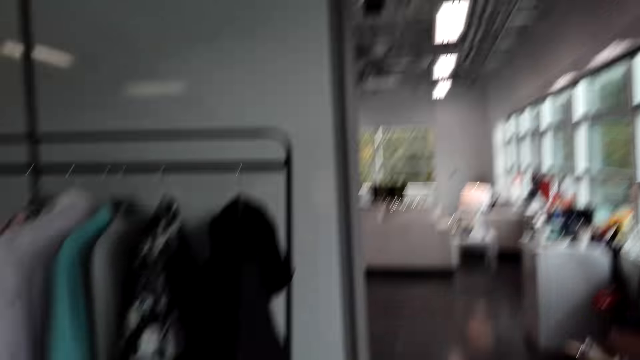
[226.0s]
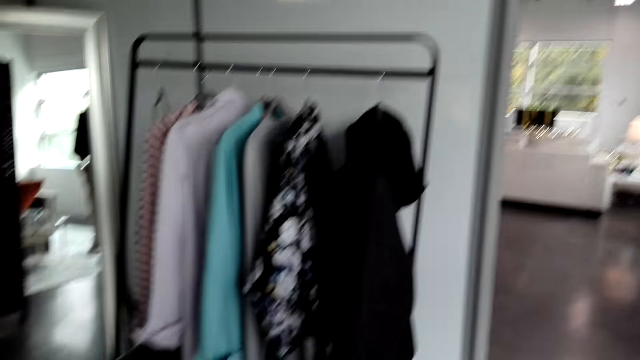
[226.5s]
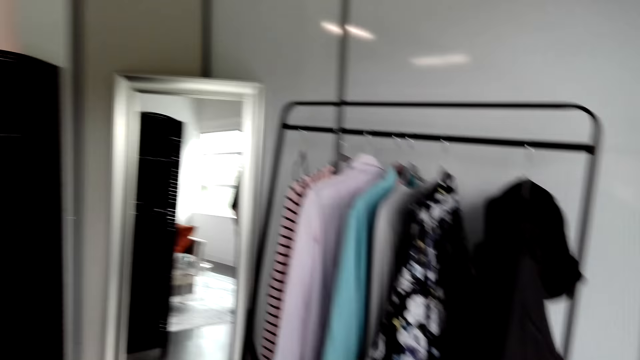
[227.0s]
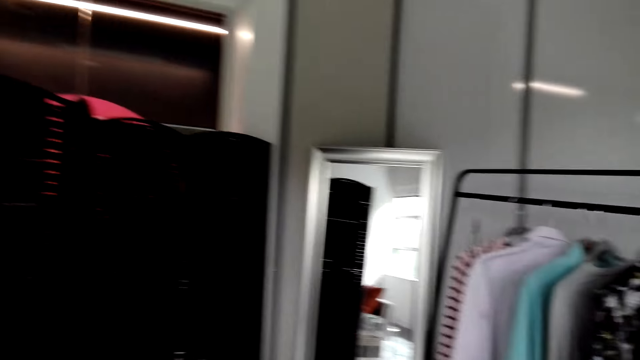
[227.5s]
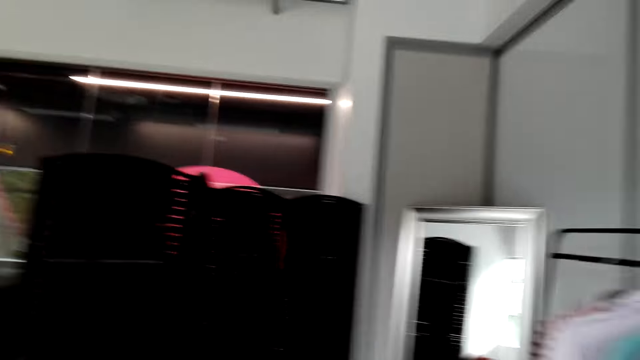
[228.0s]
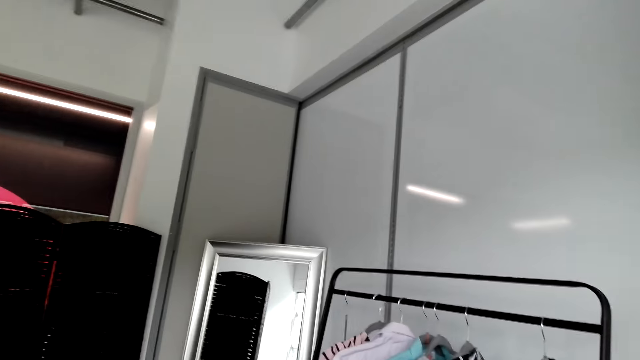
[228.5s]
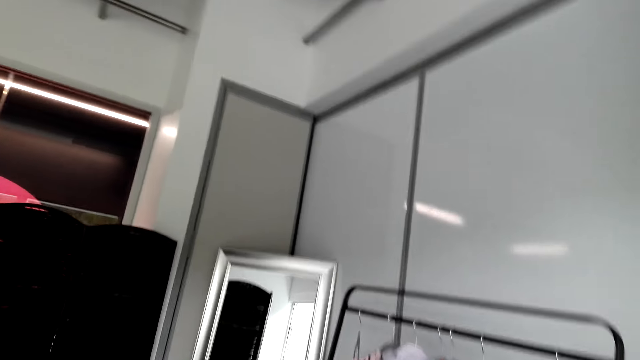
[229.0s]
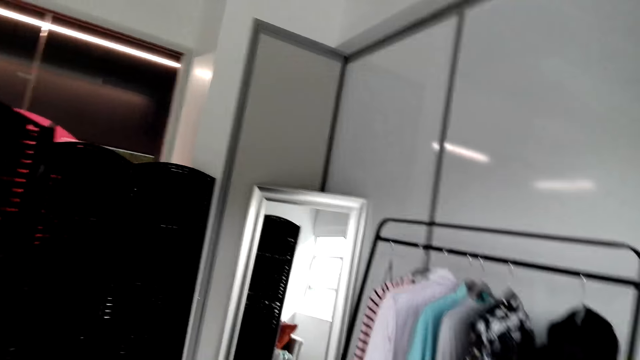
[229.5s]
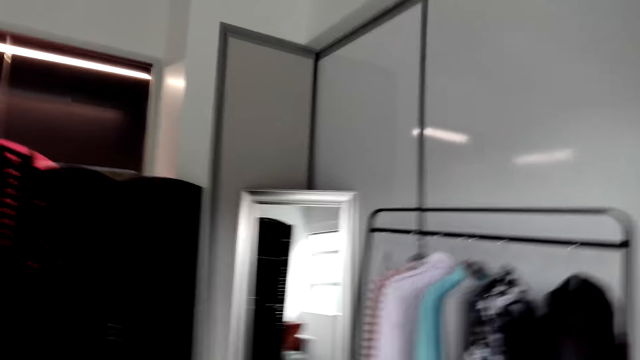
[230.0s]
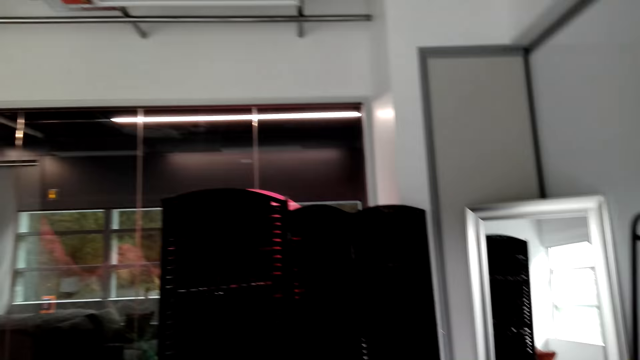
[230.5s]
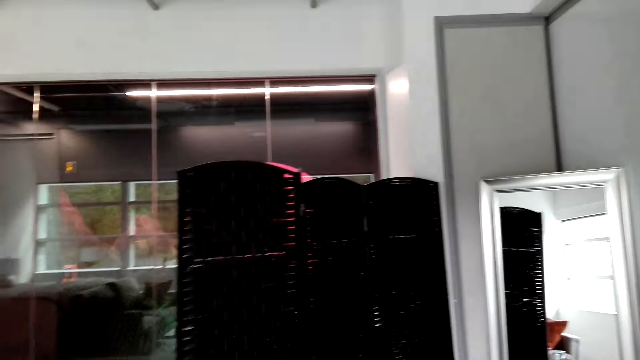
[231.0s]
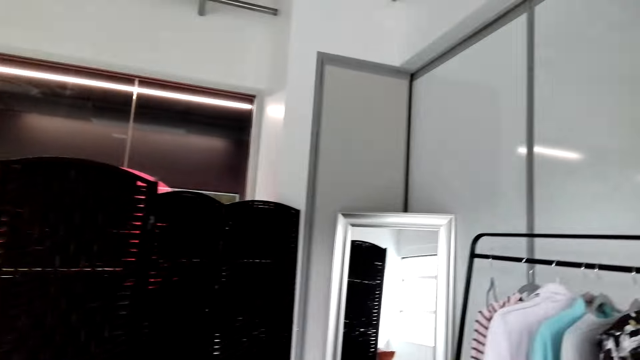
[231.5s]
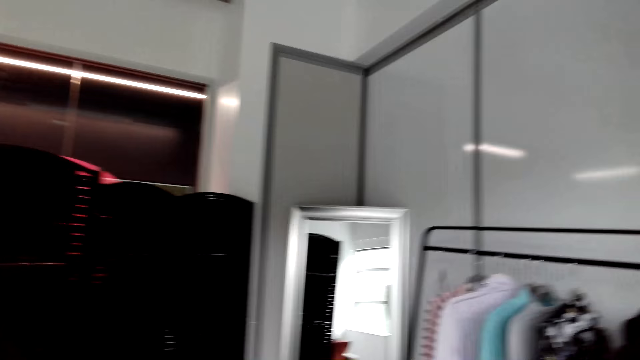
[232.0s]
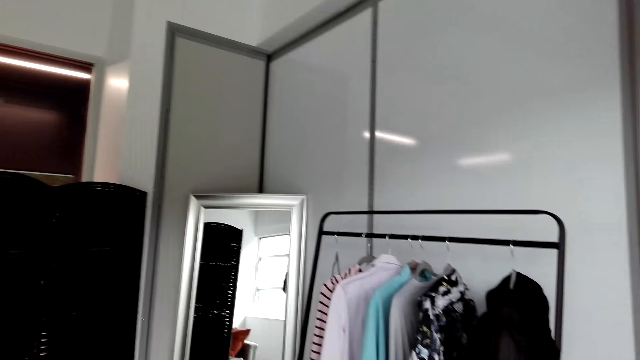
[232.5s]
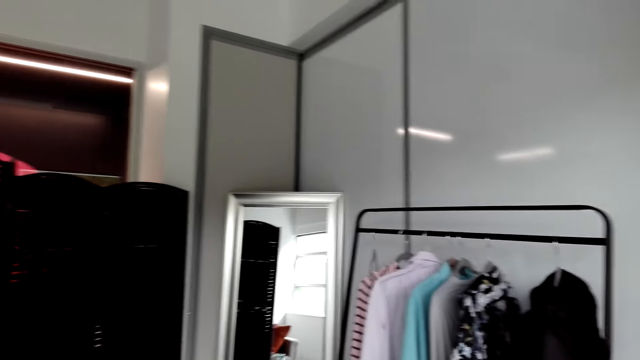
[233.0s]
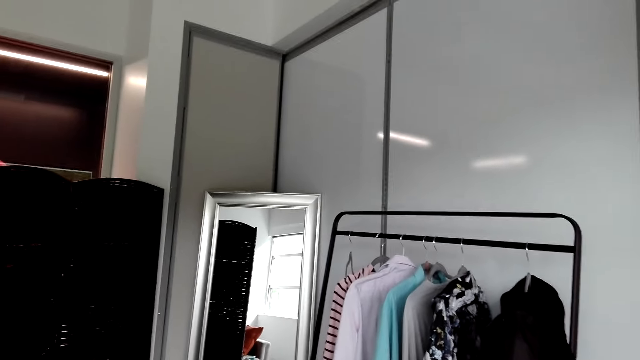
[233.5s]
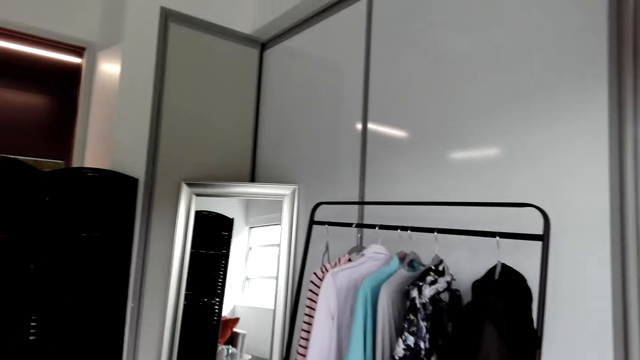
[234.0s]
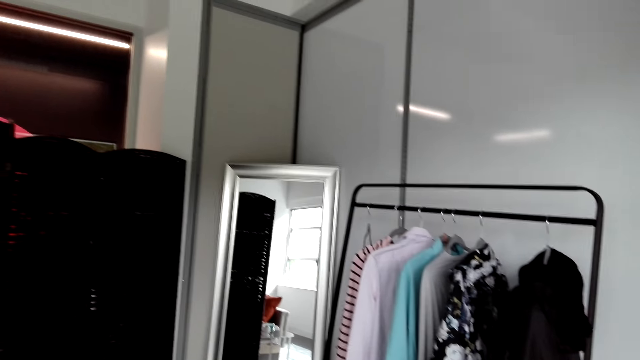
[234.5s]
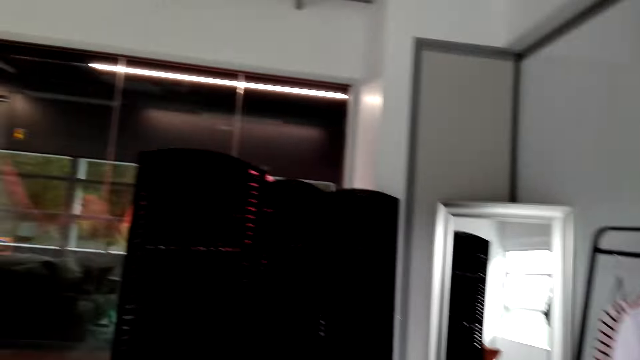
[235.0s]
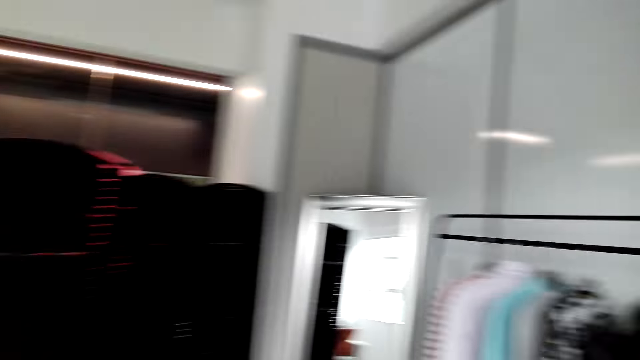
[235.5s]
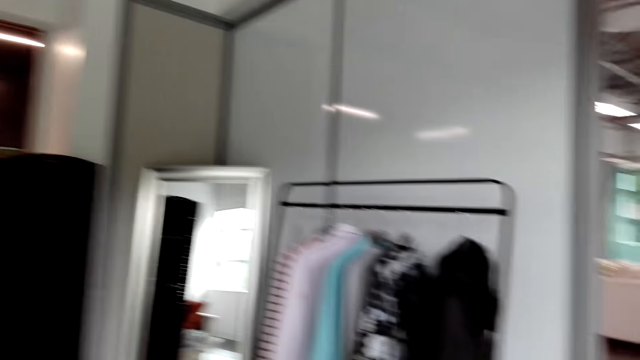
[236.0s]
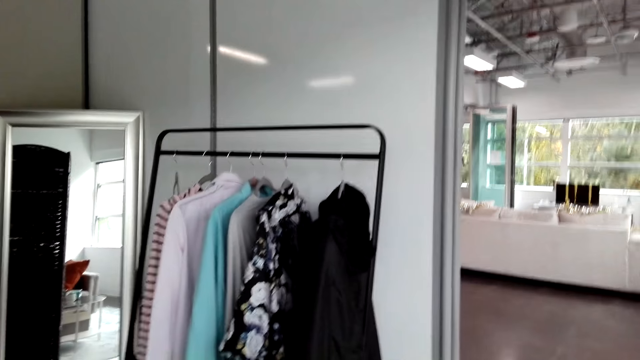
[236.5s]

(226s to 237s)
The camera wearer looks around the house. They talk.

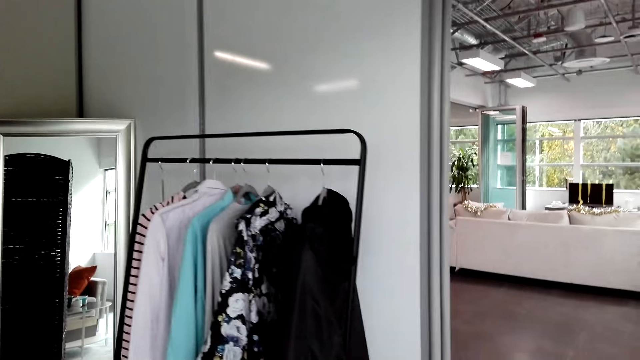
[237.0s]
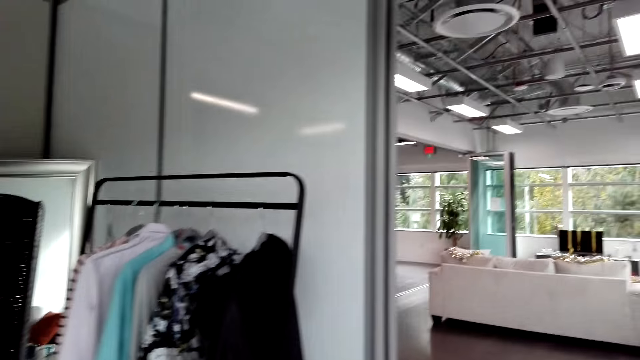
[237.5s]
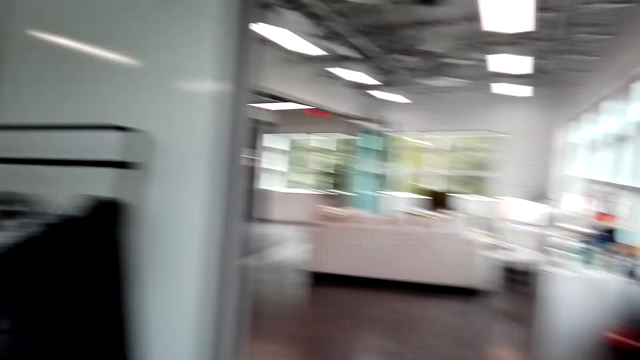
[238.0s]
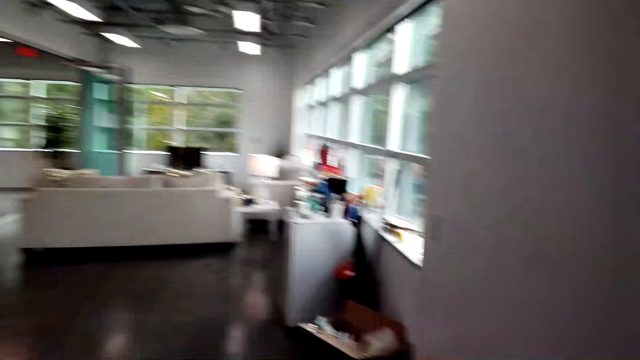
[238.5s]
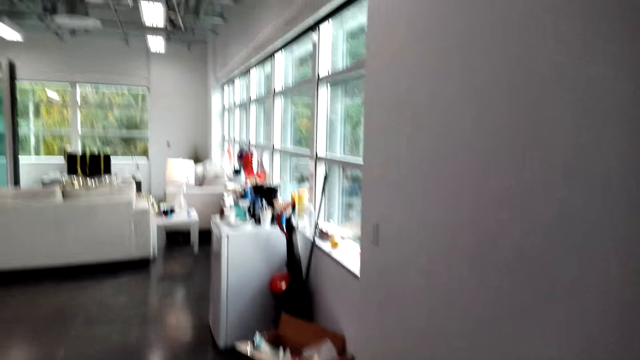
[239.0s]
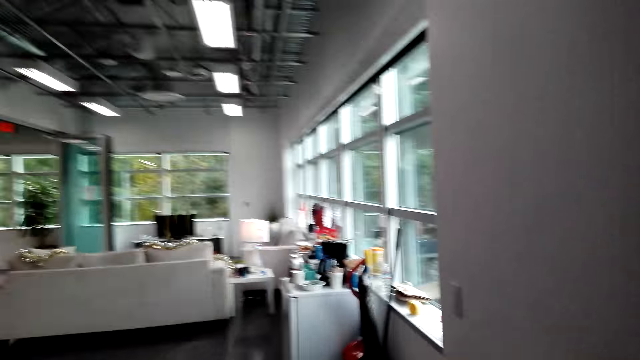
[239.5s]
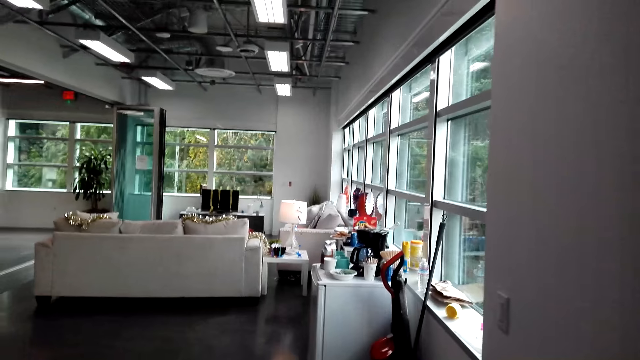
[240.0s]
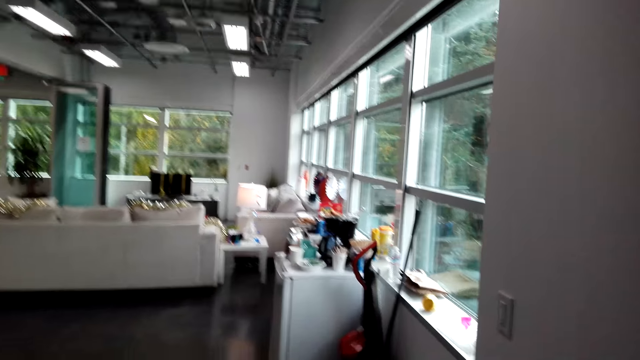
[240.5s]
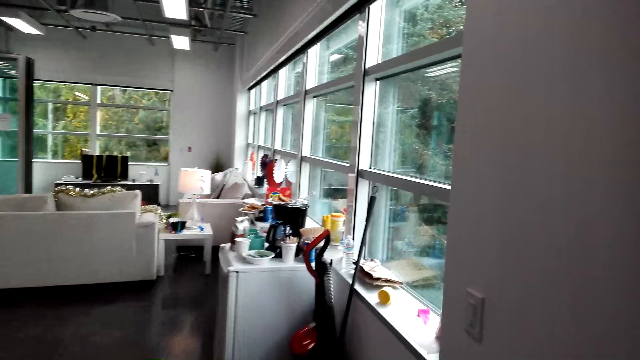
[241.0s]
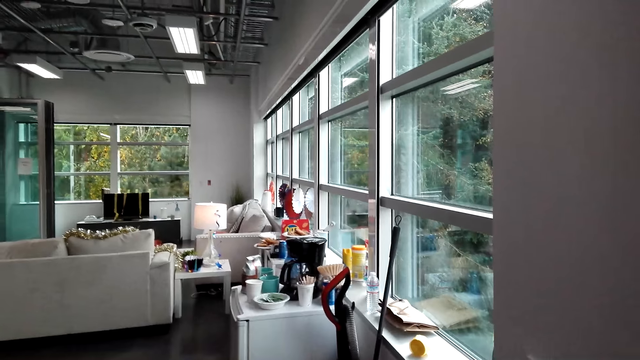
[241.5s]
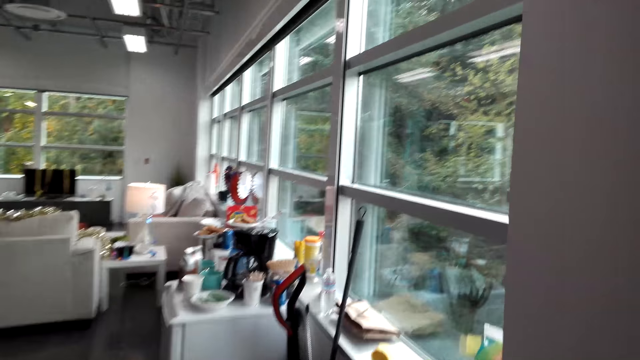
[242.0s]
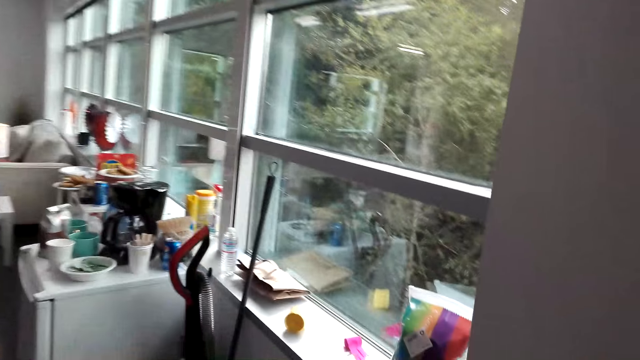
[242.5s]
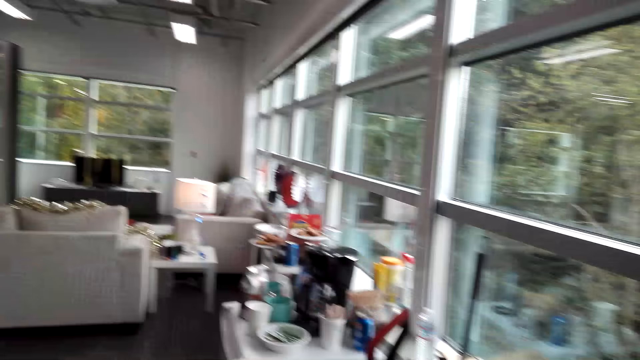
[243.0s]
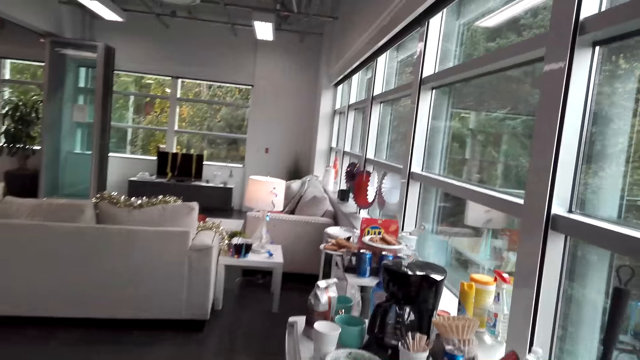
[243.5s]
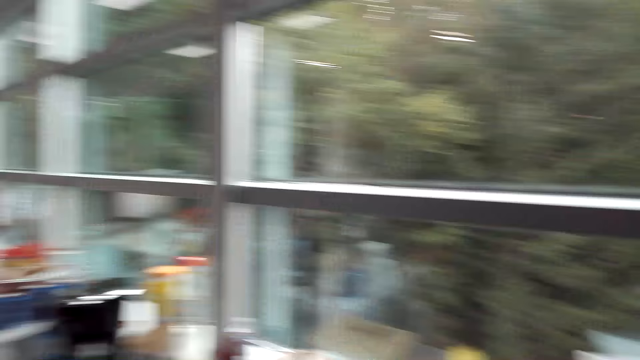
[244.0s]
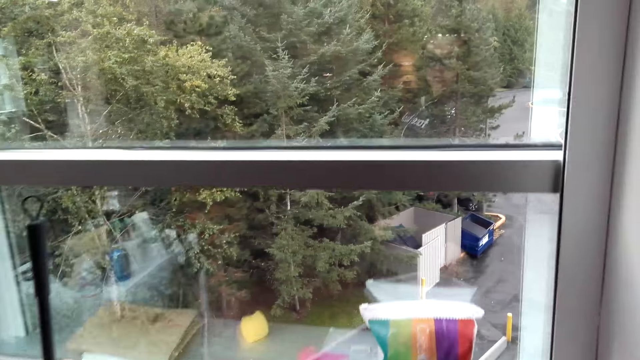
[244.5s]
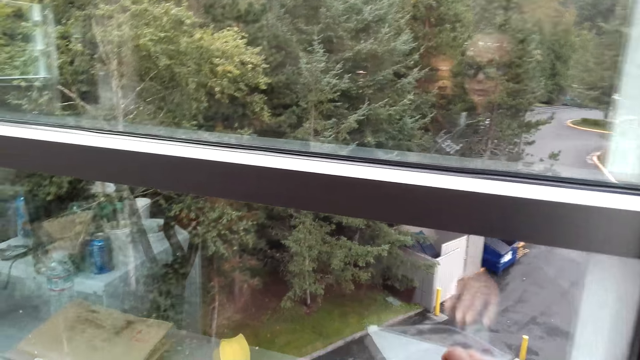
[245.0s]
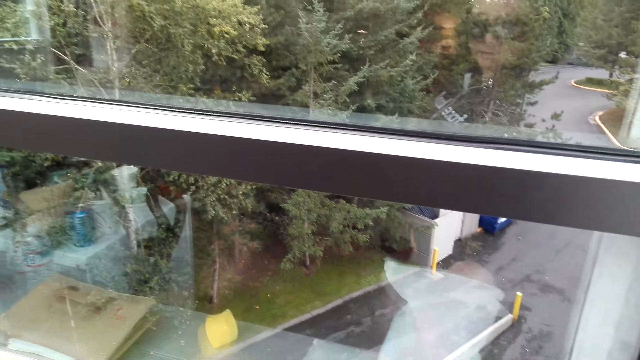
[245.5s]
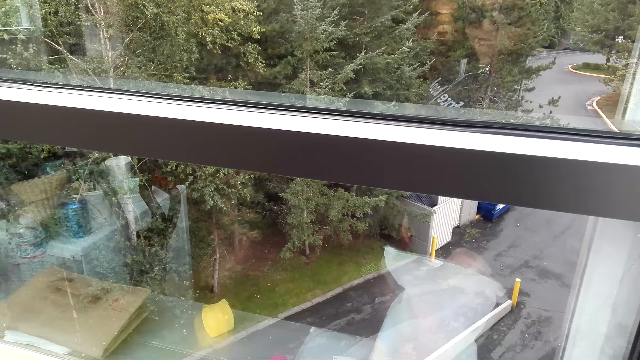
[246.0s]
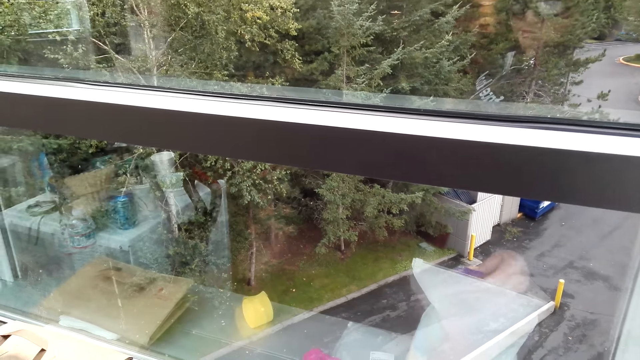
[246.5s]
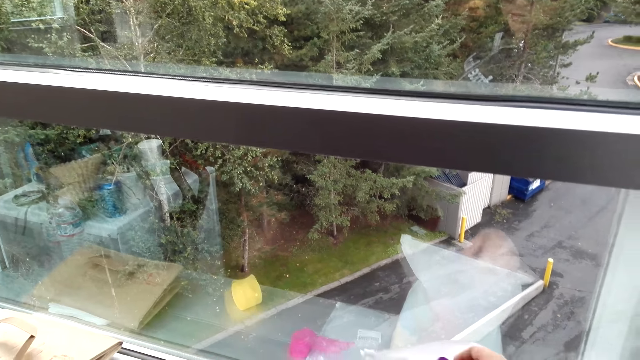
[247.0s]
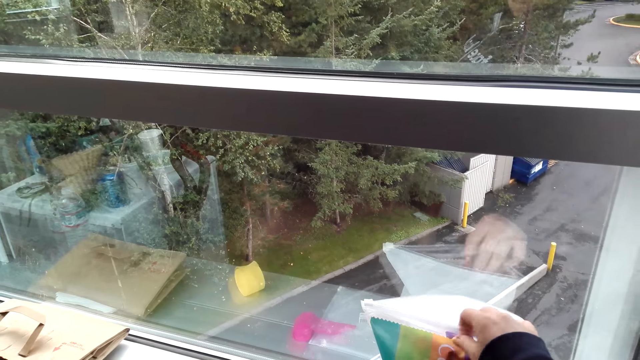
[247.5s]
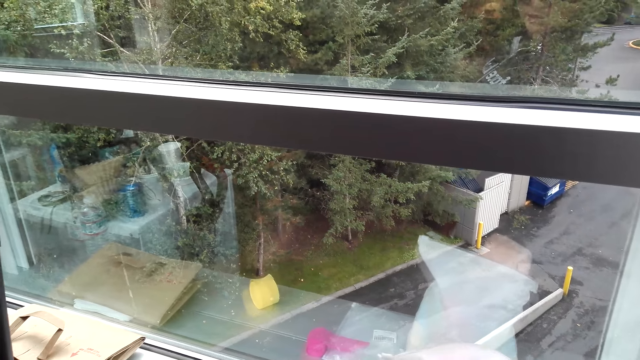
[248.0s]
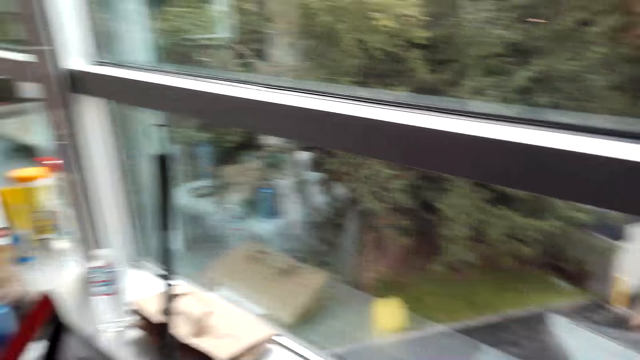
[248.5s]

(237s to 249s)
The camera wearer walks around. They touch the package. They look outside the window.
